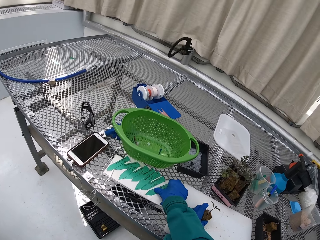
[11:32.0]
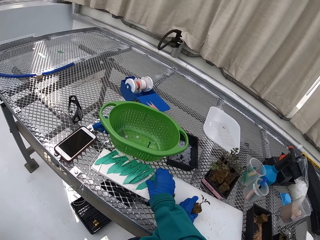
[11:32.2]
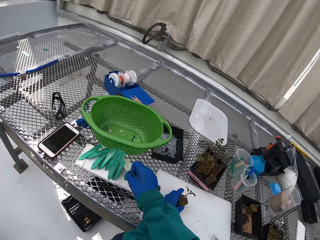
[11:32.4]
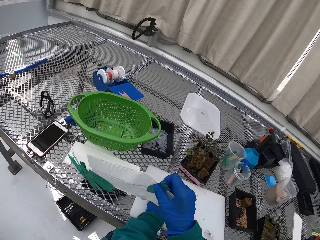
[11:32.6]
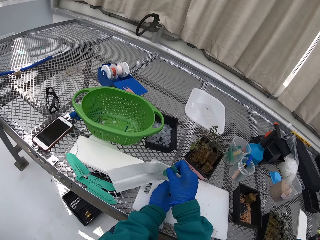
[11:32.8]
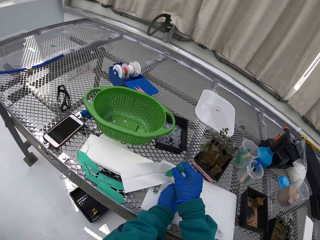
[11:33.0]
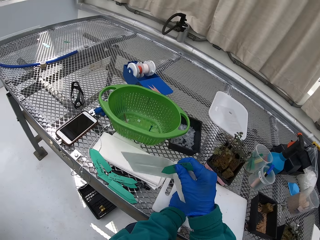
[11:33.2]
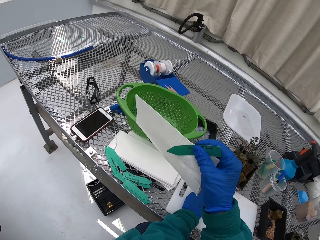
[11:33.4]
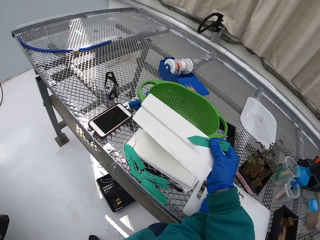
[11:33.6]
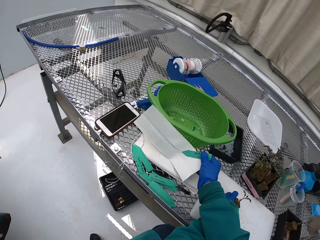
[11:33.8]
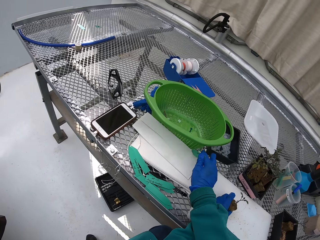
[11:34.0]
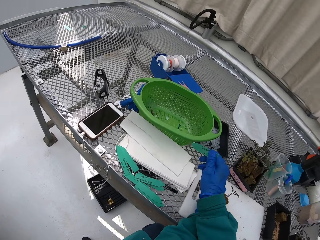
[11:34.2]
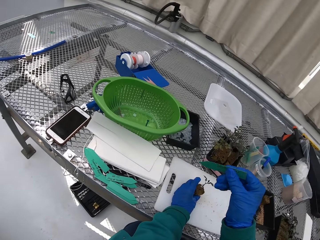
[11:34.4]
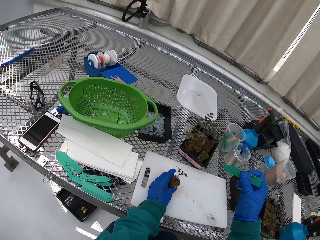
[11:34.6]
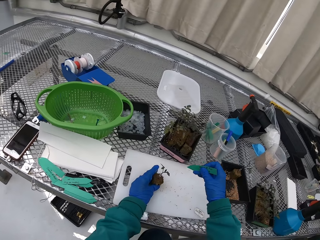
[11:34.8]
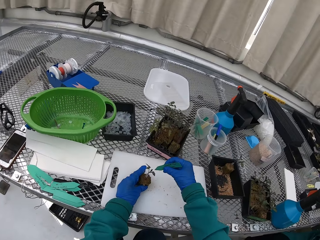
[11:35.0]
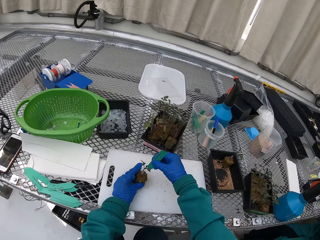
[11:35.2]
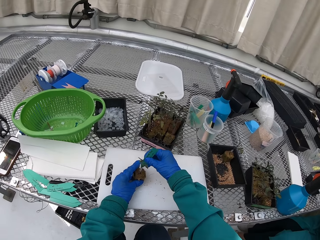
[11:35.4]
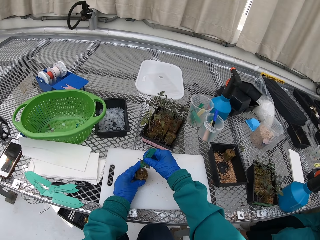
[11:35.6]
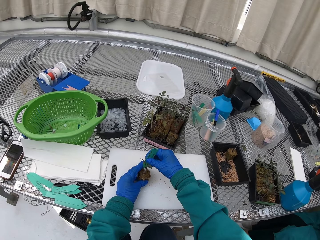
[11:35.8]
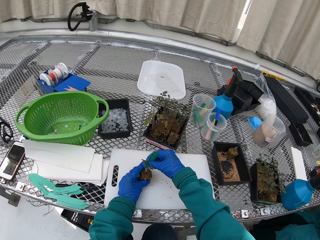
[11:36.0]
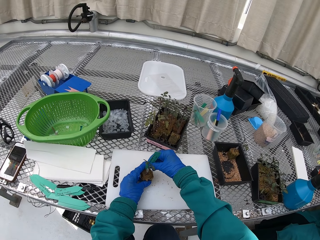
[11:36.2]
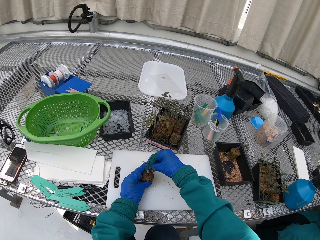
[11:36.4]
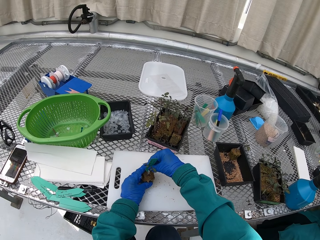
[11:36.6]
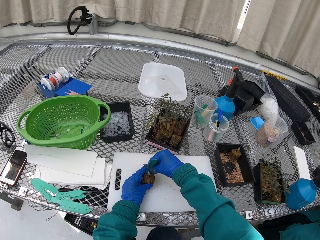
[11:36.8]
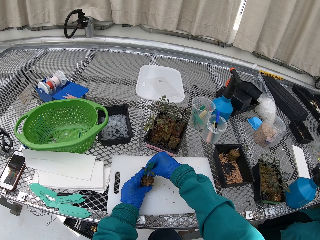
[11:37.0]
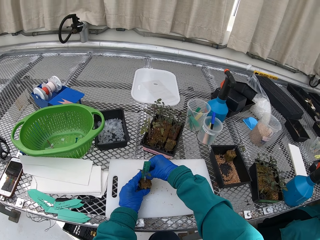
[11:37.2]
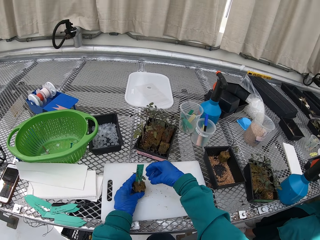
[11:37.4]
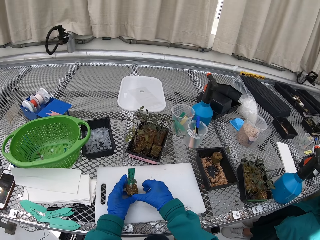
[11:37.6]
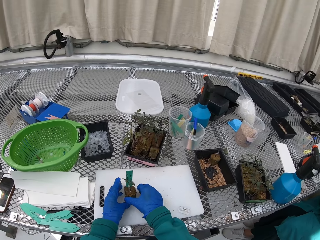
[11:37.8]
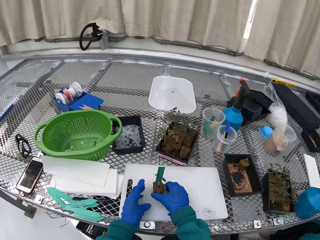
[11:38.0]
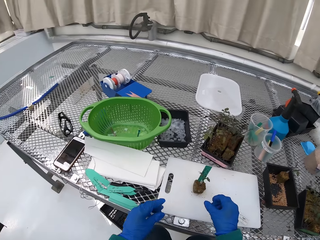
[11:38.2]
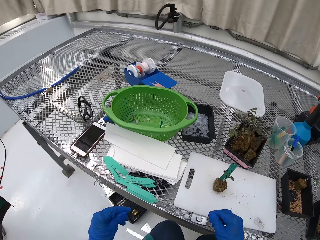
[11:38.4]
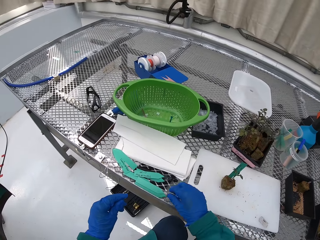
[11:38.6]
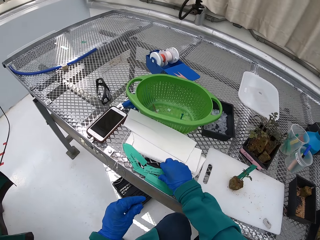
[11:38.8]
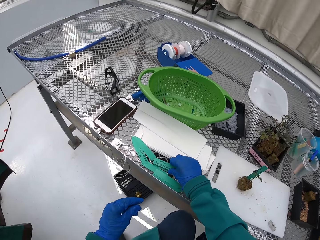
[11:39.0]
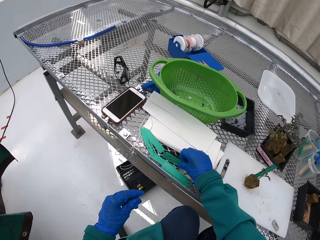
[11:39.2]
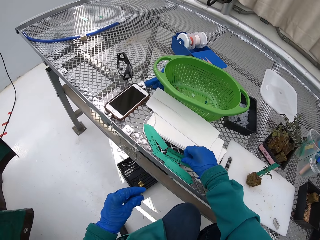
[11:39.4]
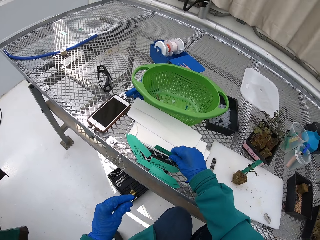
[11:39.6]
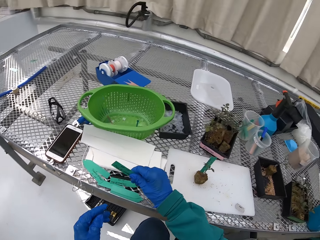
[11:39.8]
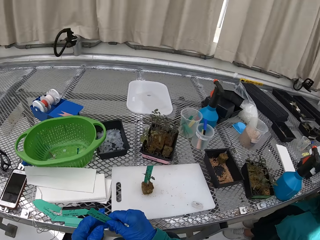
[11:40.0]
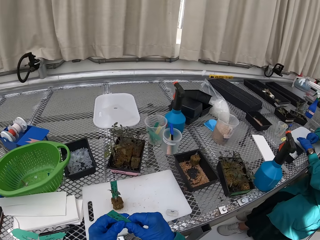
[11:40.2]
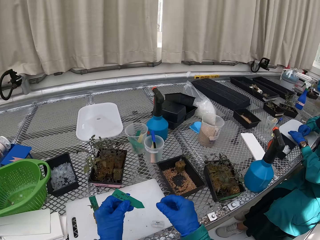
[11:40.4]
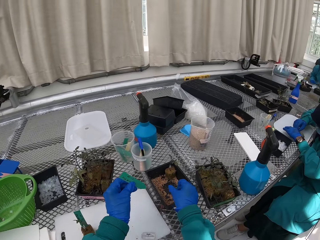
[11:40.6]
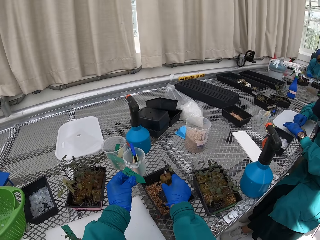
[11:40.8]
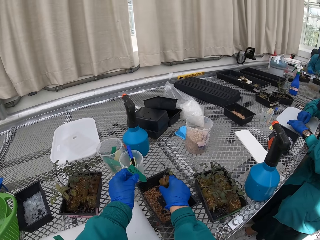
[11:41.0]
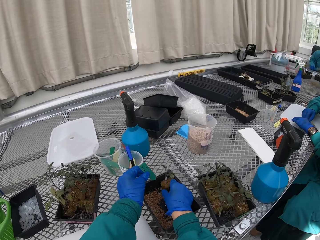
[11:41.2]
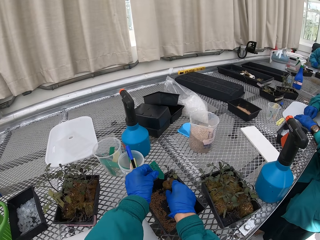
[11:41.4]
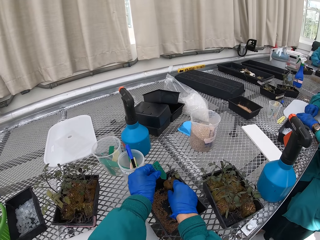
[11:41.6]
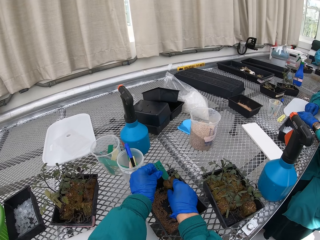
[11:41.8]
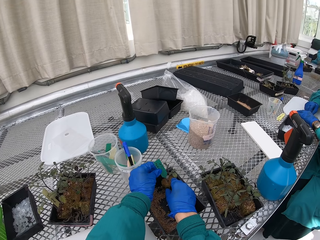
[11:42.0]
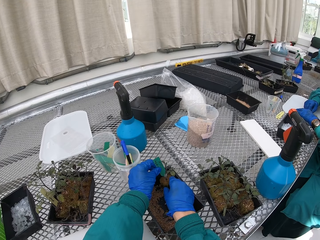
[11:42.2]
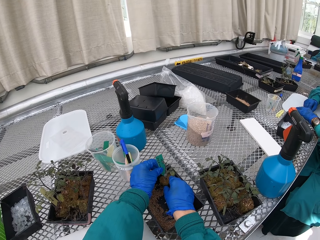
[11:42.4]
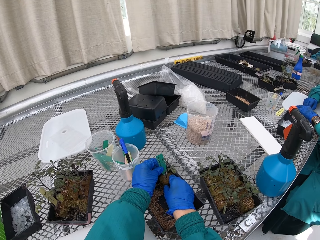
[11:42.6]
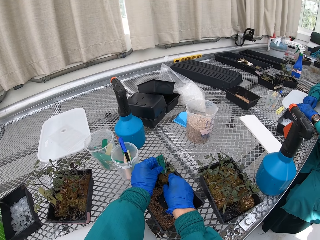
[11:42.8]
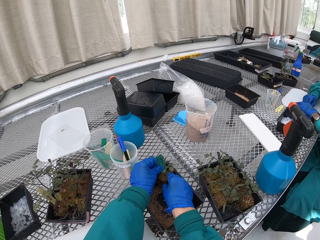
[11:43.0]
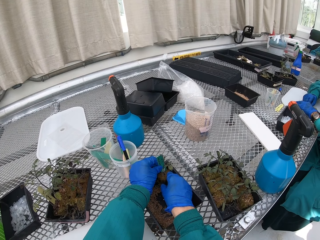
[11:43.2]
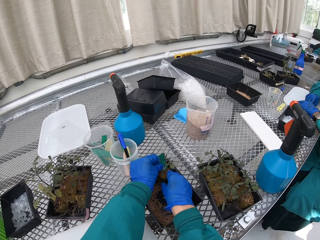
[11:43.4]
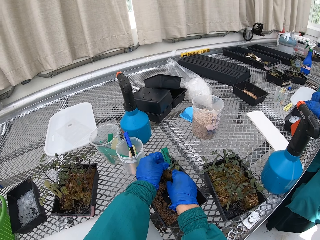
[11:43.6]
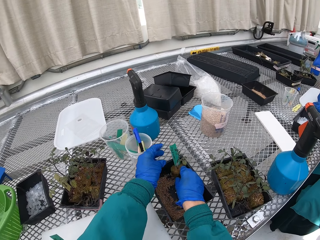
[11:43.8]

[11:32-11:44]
The camera wearer picks up a label. They insert the label on the seedlings. They pick up the label. They put the label on the plant.

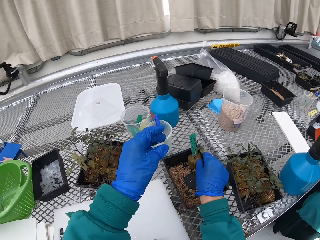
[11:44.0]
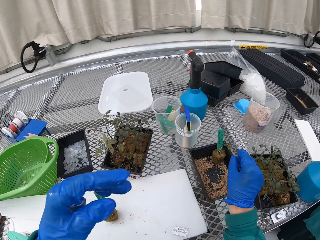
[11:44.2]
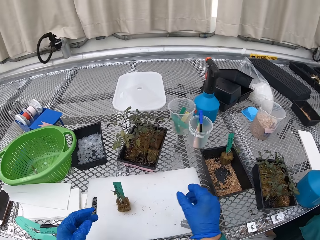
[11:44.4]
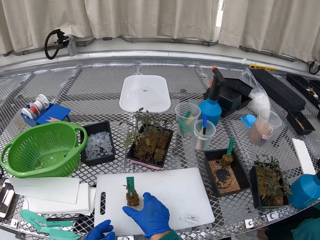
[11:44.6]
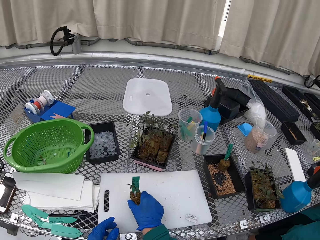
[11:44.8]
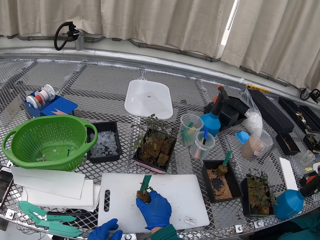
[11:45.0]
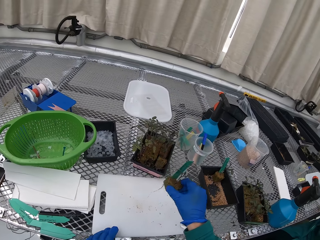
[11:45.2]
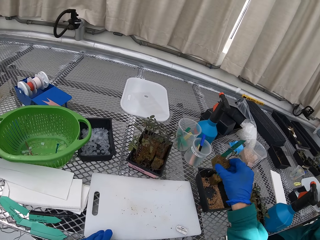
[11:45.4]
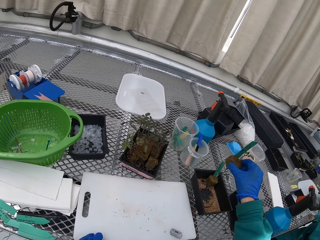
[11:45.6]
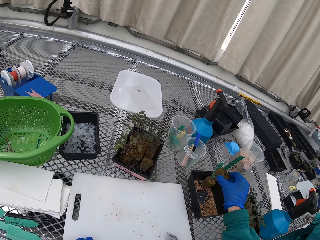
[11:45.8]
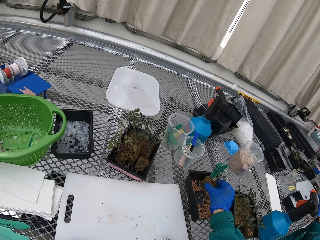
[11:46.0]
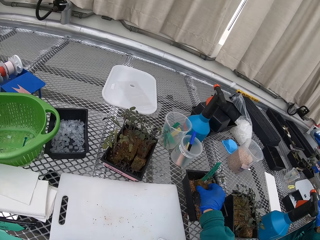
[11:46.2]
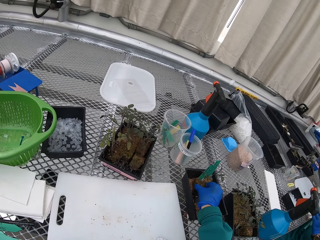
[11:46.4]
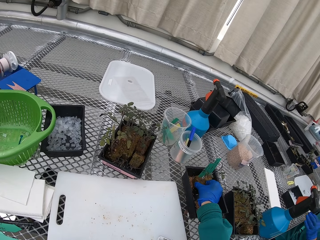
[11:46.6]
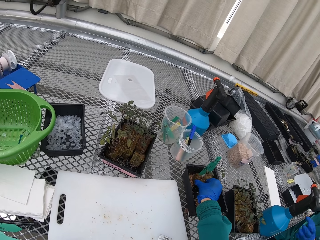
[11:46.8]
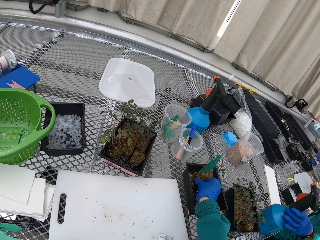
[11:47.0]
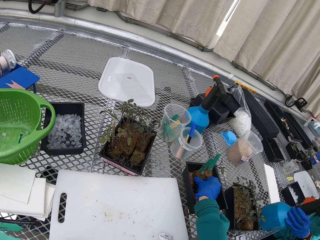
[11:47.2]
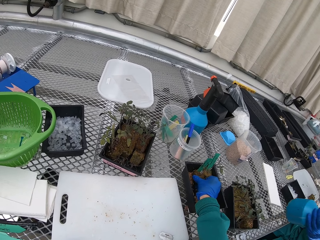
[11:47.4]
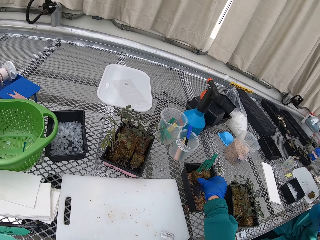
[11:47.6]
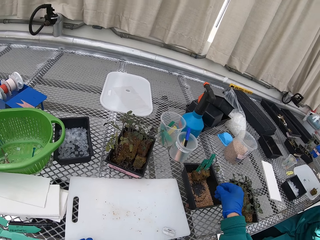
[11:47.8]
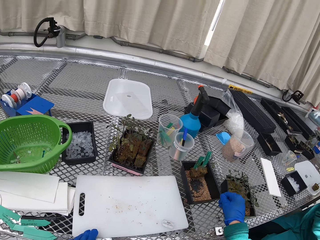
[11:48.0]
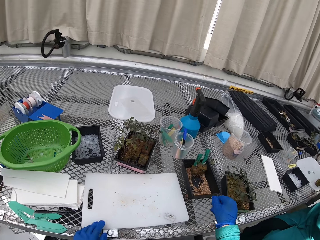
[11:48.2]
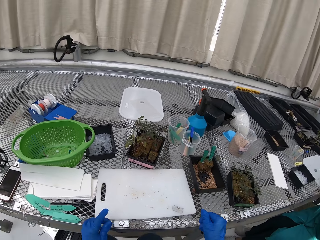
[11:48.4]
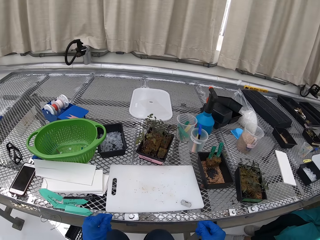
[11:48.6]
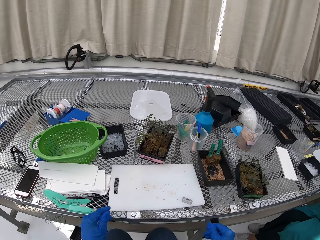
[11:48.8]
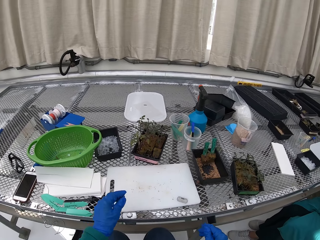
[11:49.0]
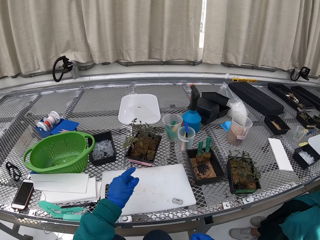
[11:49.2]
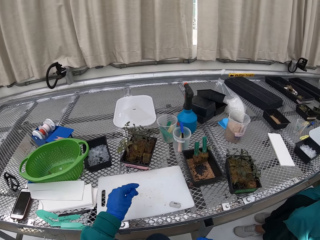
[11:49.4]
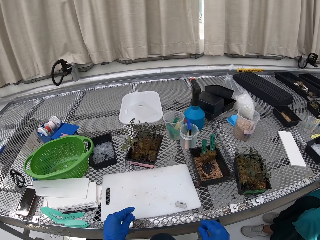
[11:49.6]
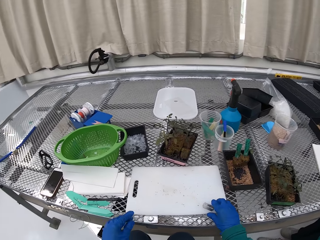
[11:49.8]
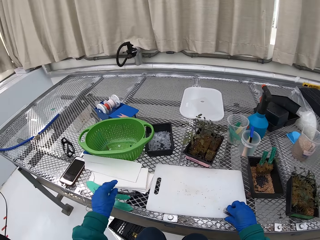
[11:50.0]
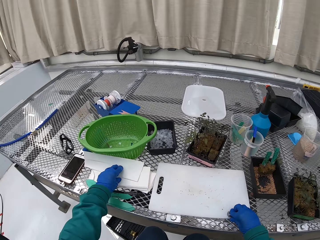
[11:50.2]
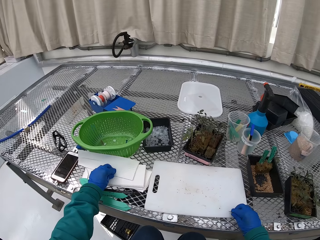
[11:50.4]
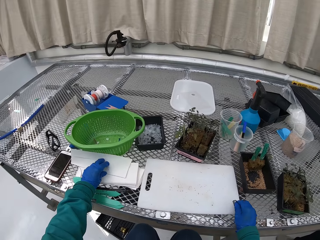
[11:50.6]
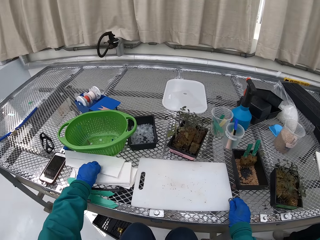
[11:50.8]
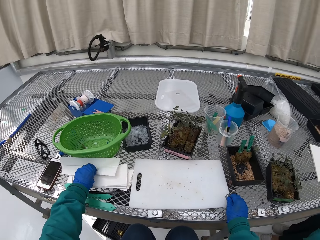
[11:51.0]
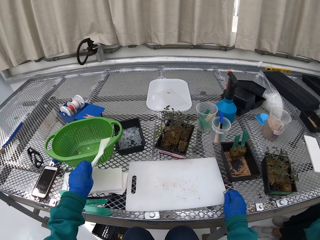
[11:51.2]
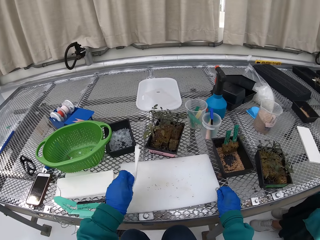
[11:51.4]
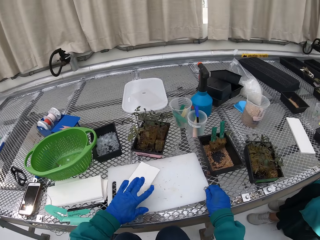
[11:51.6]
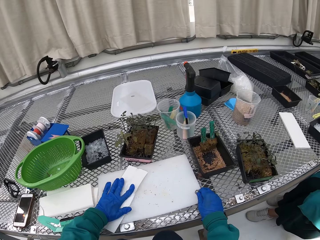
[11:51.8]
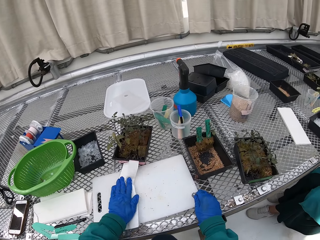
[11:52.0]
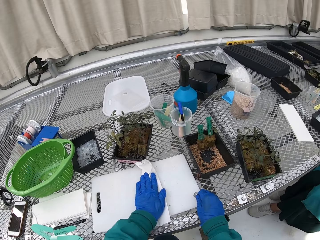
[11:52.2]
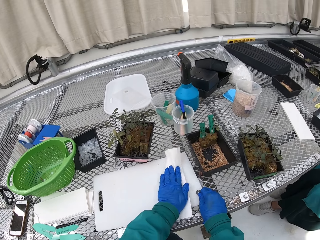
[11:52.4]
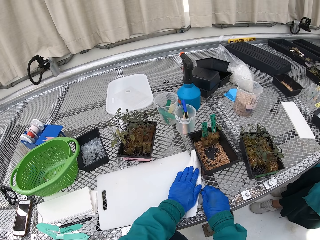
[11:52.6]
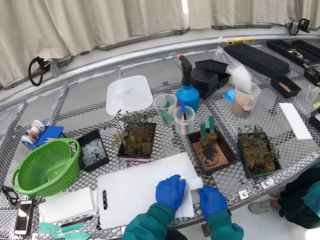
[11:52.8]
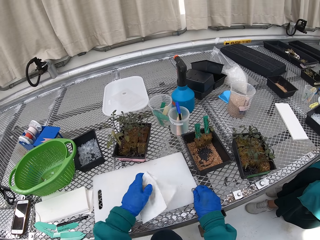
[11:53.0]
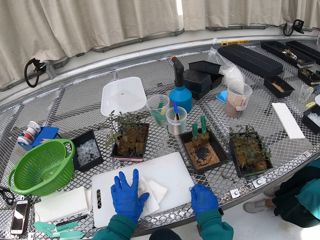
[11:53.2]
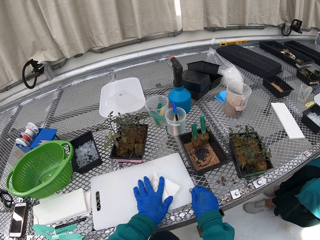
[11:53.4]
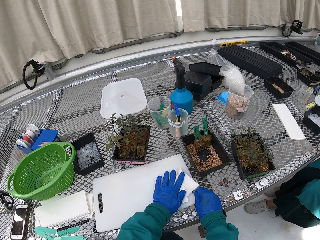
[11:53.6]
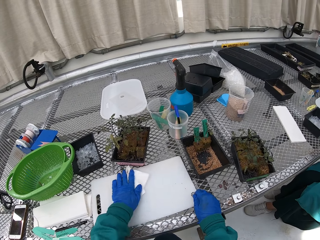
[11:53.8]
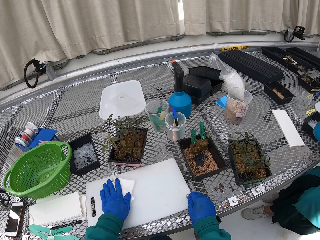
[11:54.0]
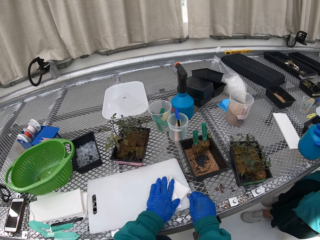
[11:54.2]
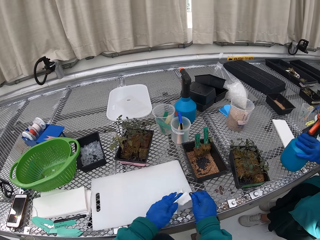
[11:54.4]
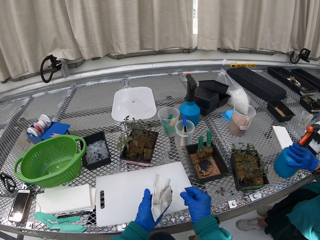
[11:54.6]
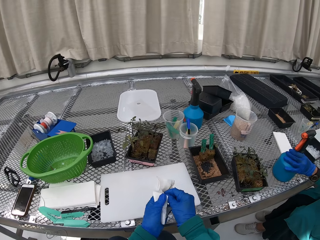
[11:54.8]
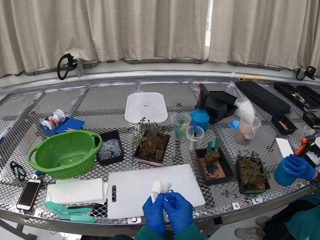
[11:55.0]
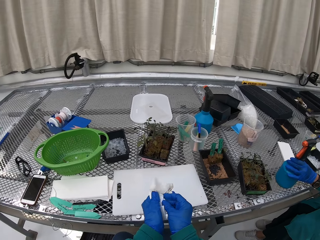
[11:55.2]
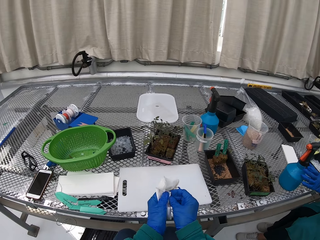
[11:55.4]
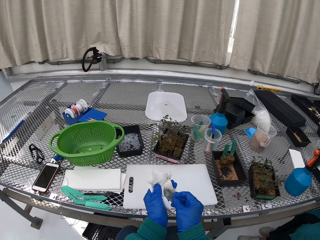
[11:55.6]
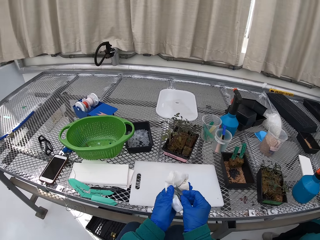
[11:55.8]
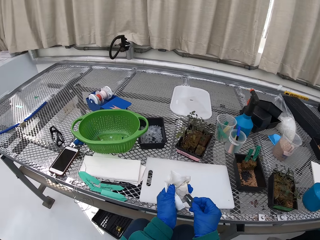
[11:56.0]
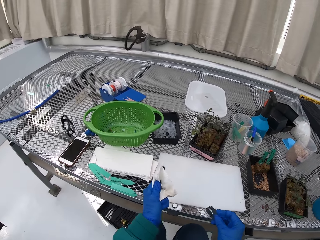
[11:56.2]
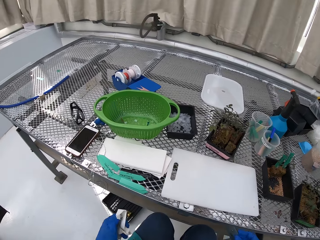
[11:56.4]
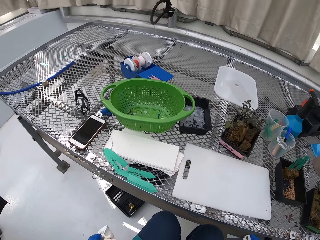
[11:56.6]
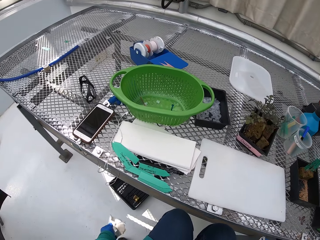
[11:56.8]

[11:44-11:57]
The camera wearer picks up the plant. They put the plant in the container. They pick up the tissue paper. They wipe the paper. They wipe off dirt on the clipboard. A person places the sprinkle bottle on the table. The camera wearer wipes off dirt on the razor blade.
